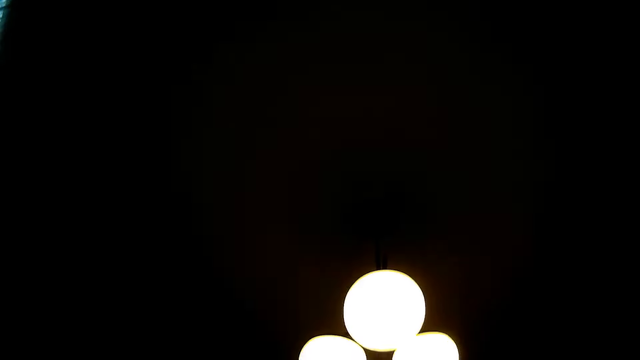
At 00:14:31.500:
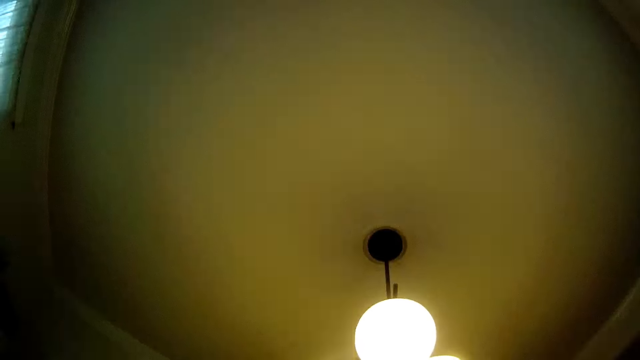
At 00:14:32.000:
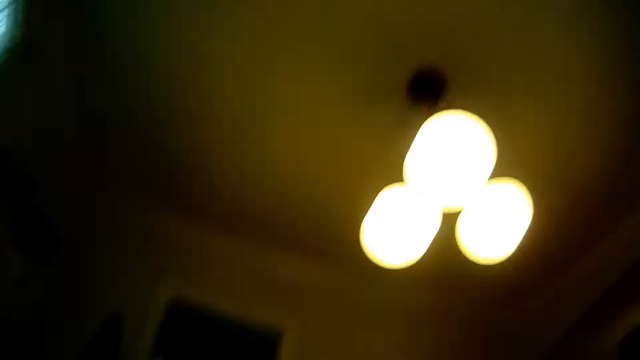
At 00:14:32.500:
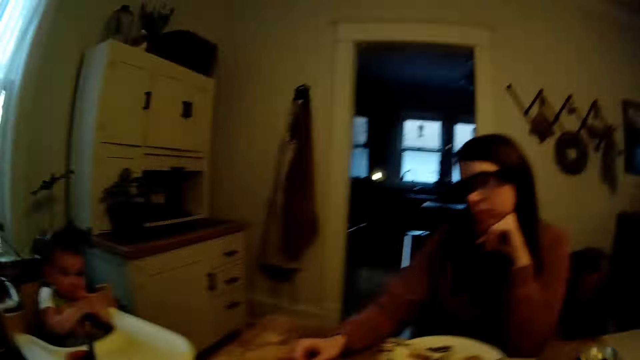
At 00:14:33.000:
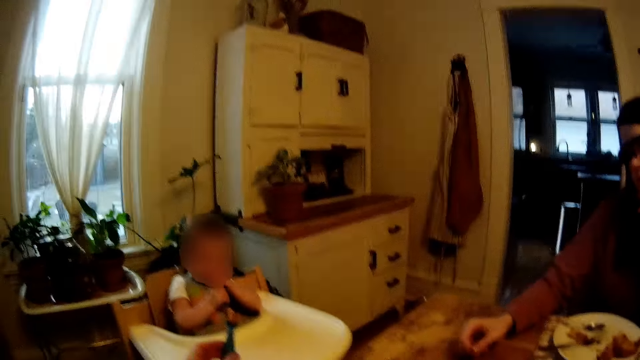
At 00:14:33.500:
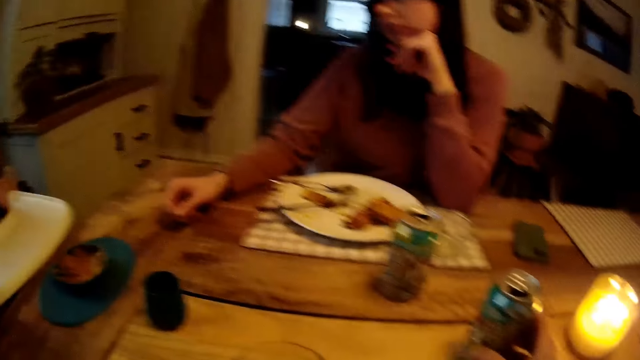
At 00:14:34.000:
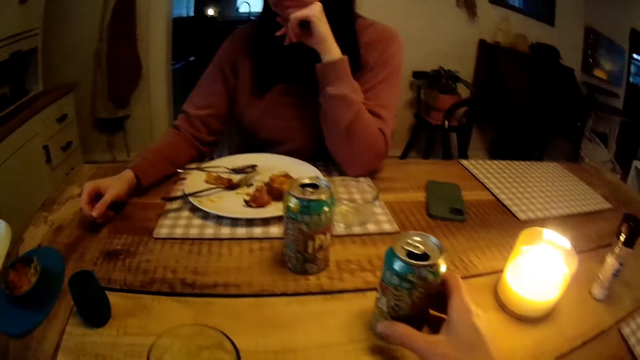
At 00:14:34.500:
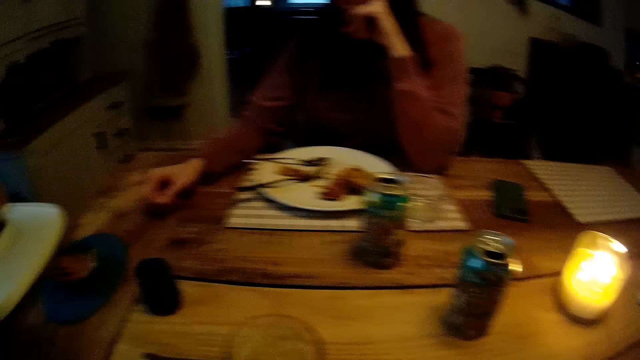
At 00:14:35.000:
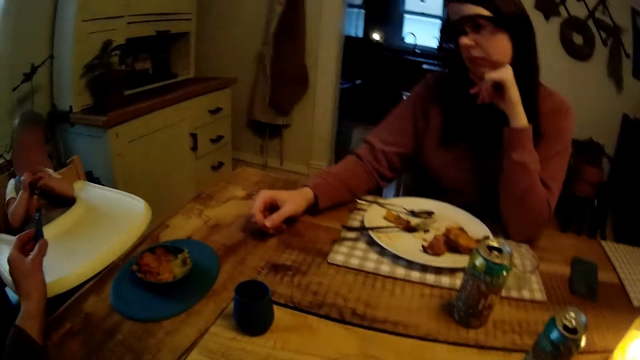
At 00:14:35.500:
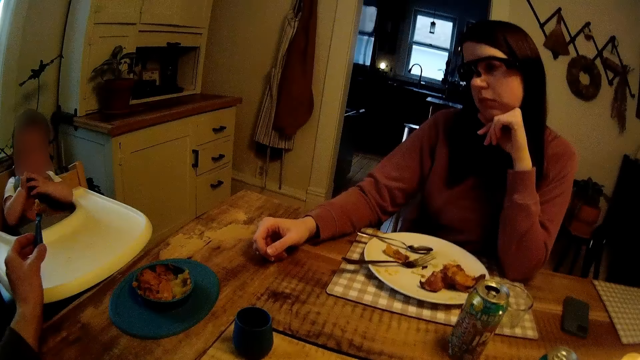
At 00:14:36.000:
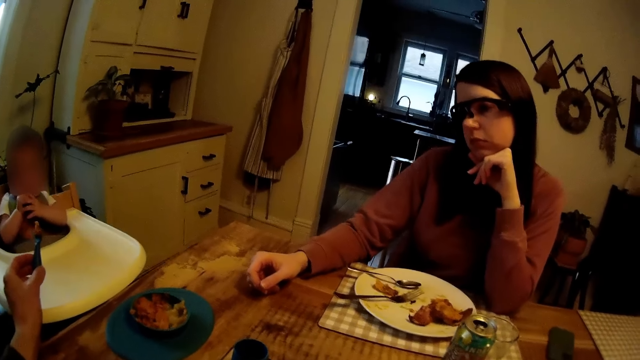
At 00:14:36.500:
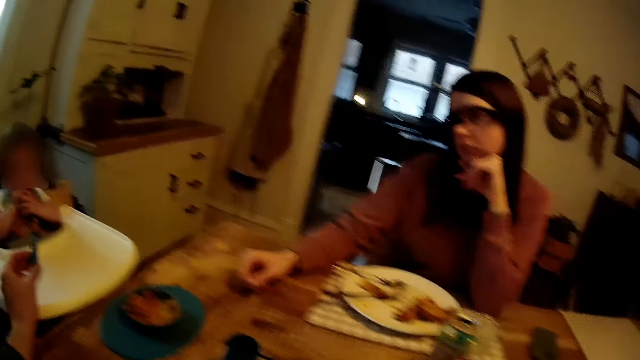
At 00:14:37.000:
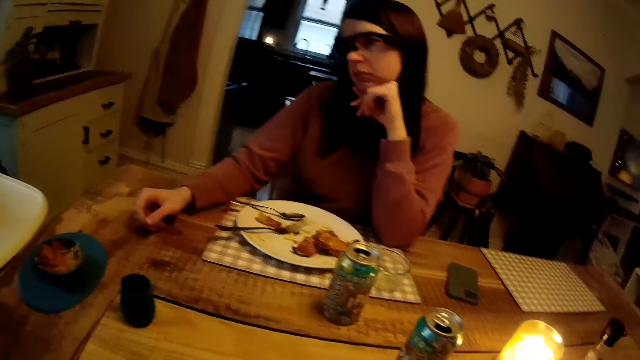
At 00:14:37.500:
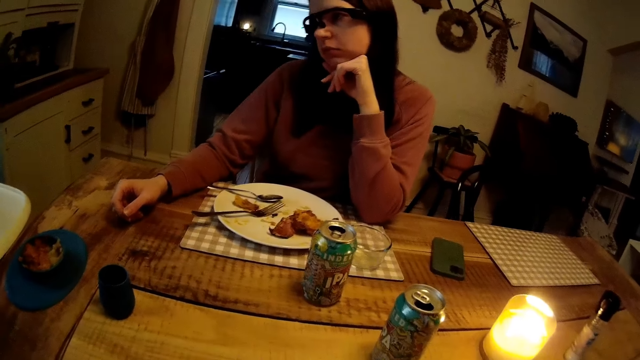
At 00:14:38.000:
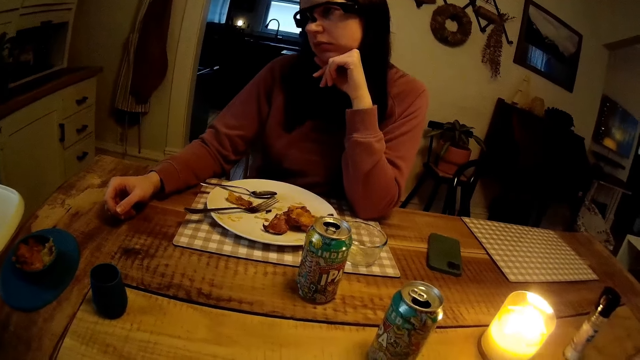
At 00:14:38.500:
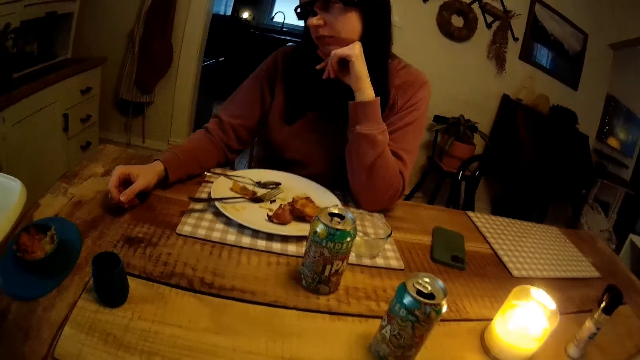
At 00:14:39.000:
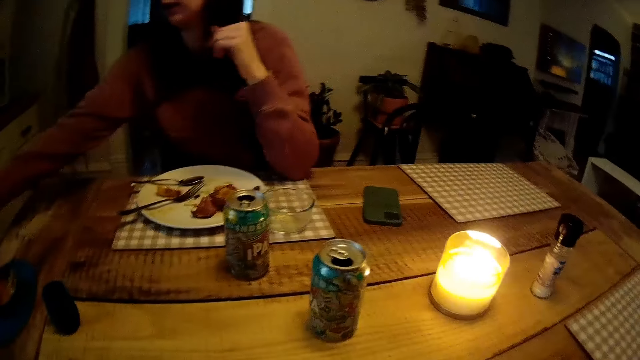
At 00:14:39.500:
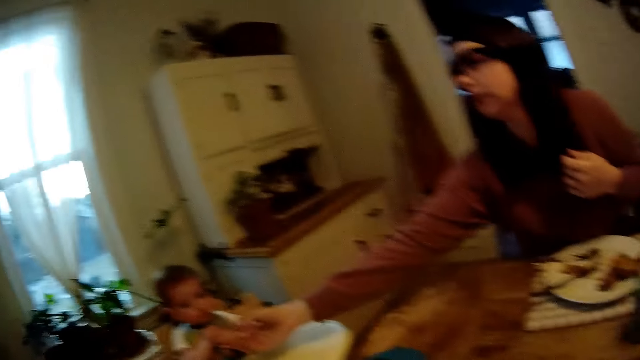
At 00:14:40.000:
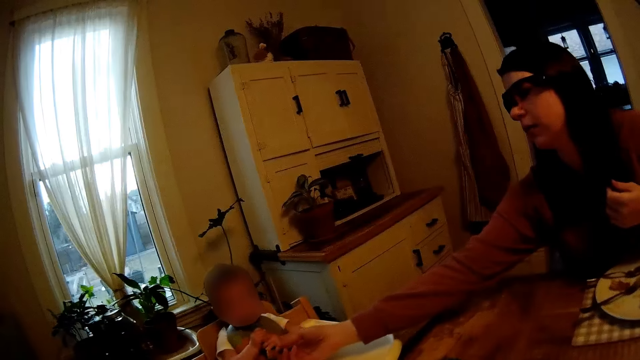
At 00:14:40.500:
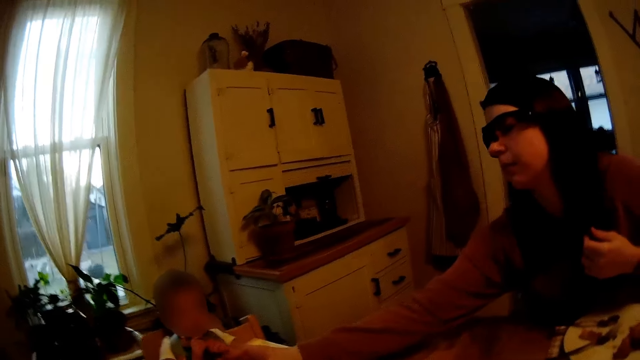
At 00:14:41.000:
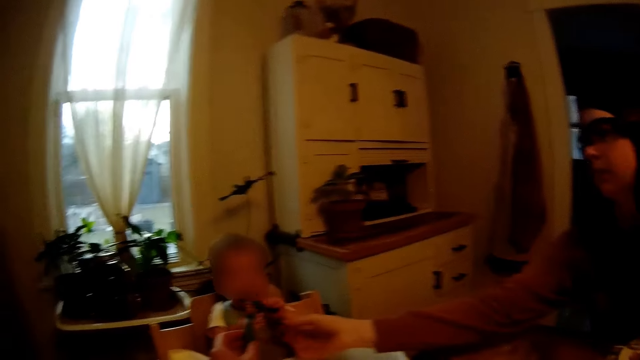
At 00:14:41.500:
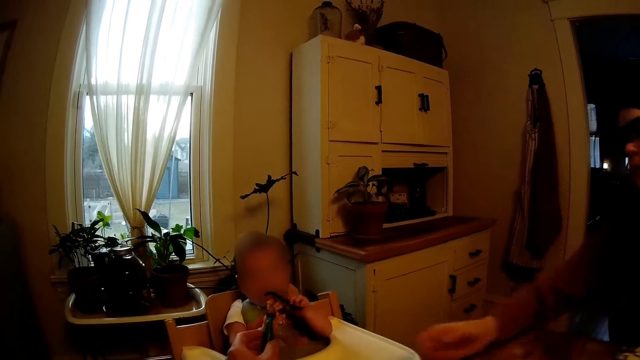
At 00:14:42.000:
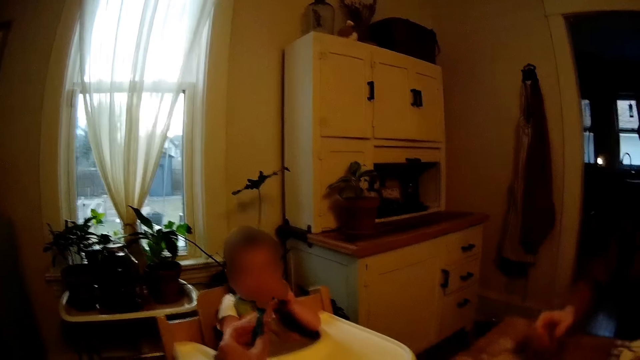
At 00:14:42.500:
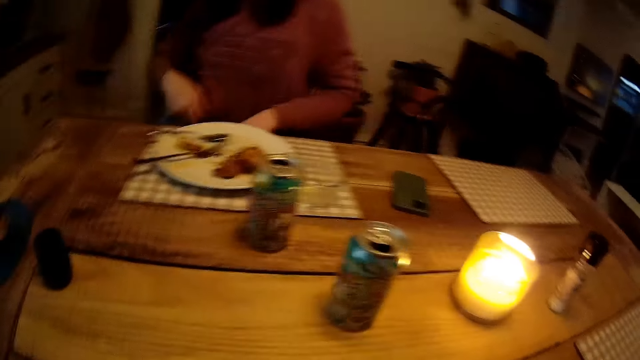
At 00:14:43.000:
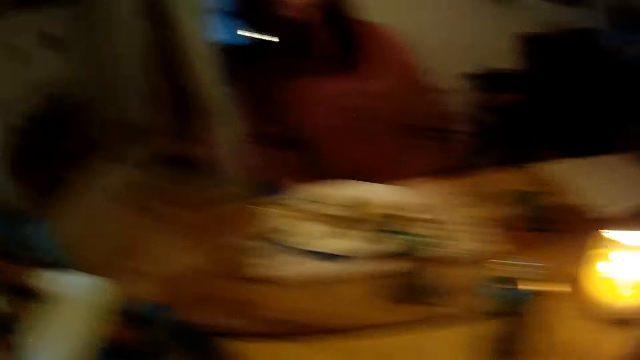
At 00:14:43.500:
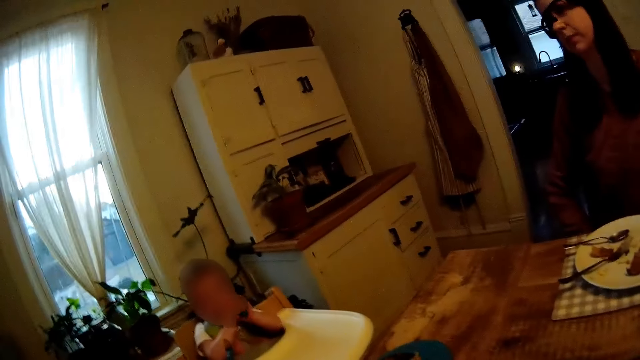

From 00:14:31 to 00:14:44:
The camera wearer puts the can on the table. He holds the can of drink on the dining table with his right hand. He takes his left hand off the can of drink on the dining table. The woman interacts with the baby. The woman takes her left hand off her chin. The woman plays with the baby.

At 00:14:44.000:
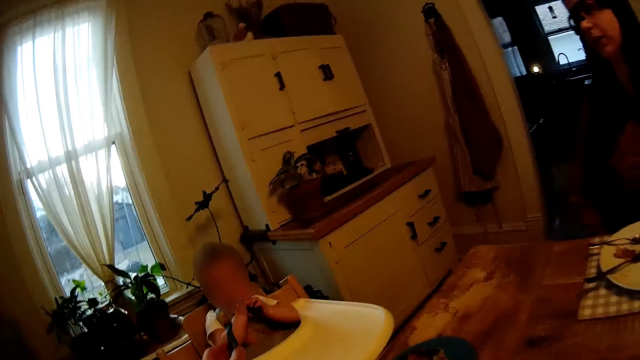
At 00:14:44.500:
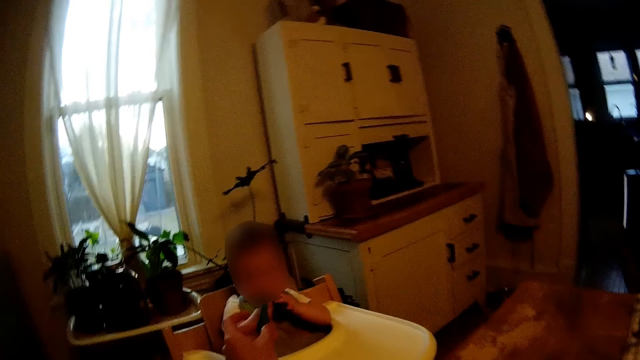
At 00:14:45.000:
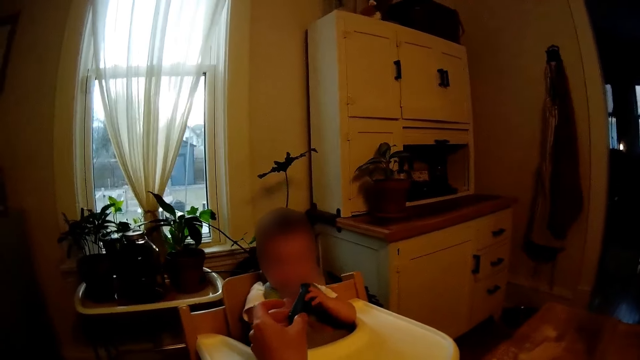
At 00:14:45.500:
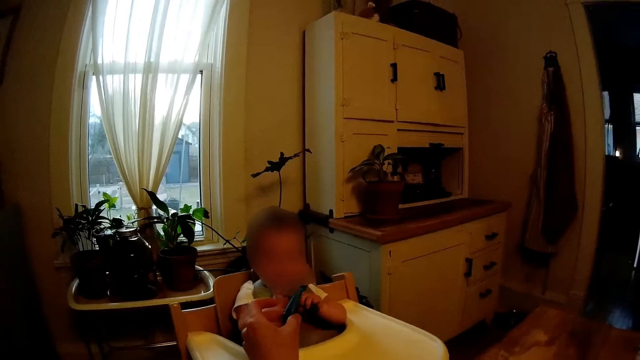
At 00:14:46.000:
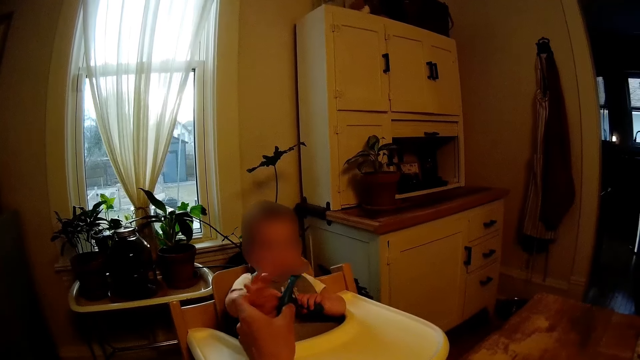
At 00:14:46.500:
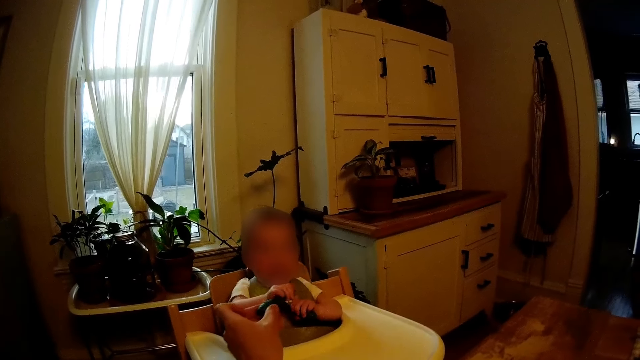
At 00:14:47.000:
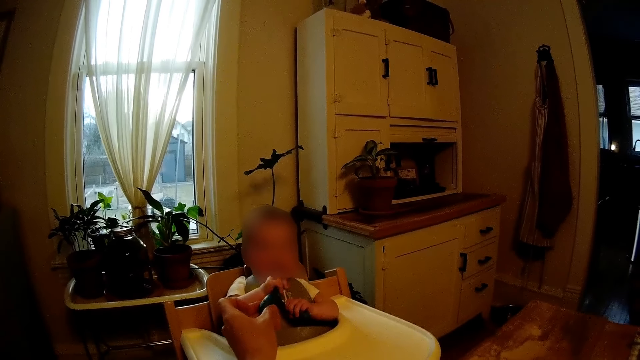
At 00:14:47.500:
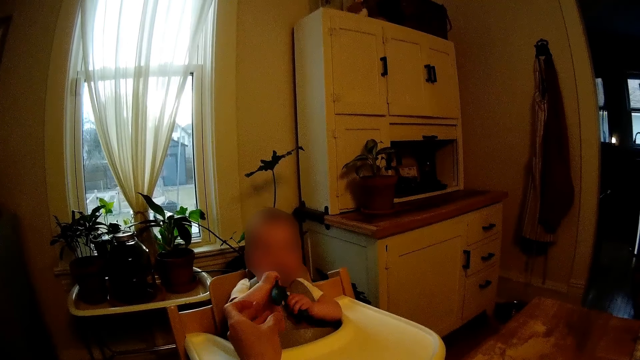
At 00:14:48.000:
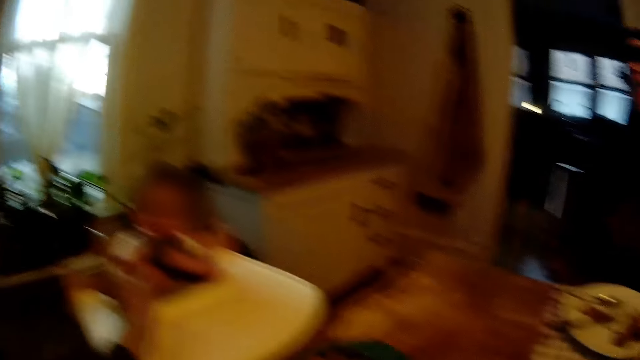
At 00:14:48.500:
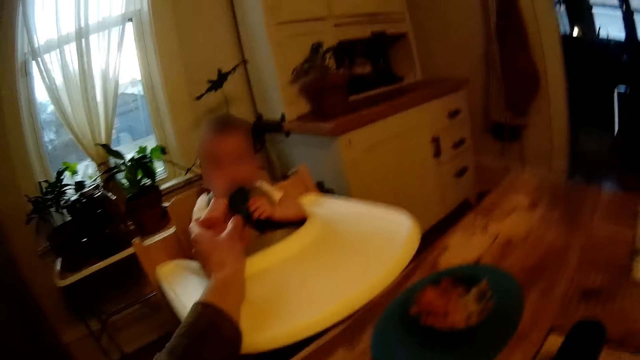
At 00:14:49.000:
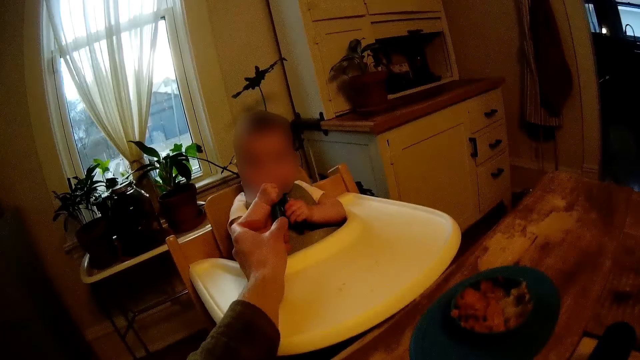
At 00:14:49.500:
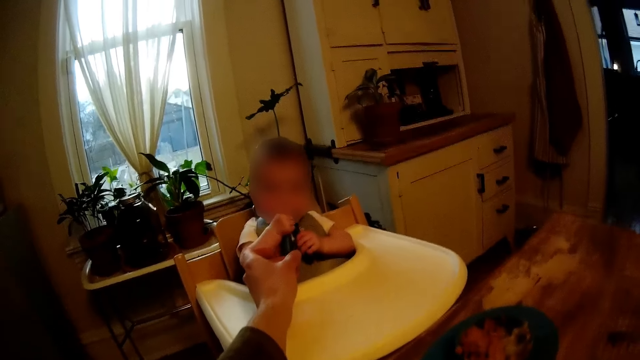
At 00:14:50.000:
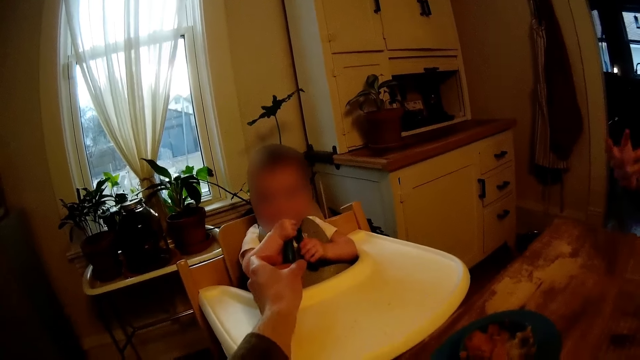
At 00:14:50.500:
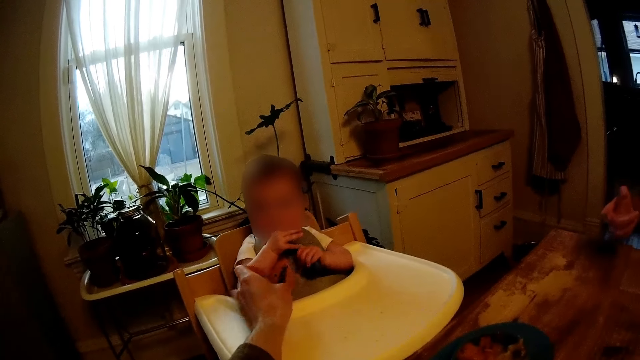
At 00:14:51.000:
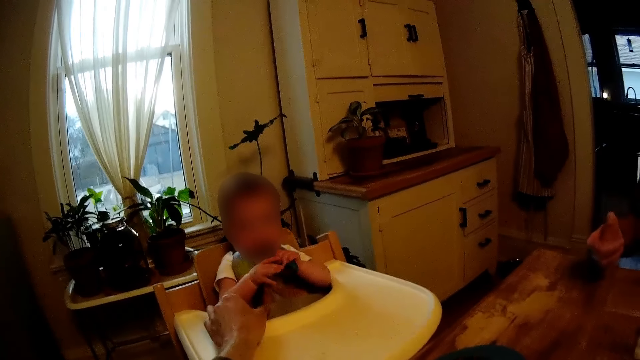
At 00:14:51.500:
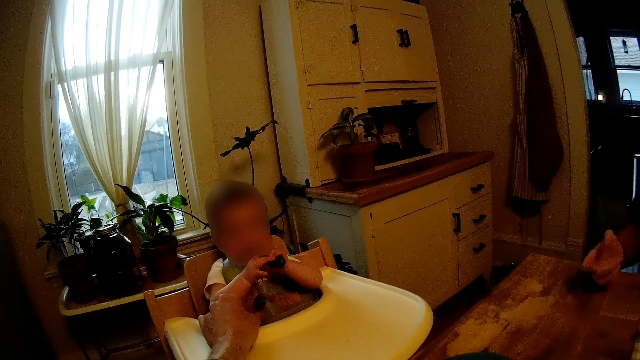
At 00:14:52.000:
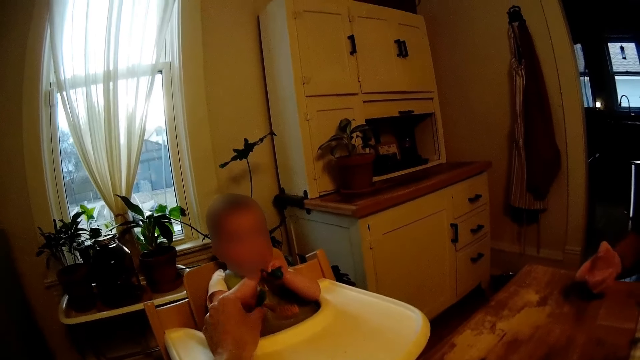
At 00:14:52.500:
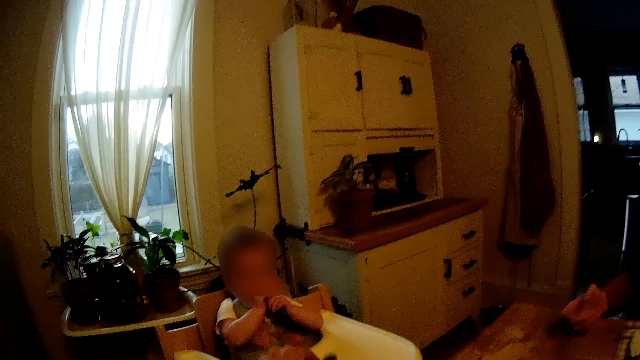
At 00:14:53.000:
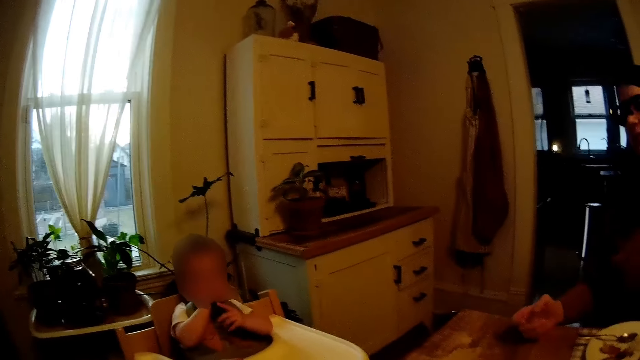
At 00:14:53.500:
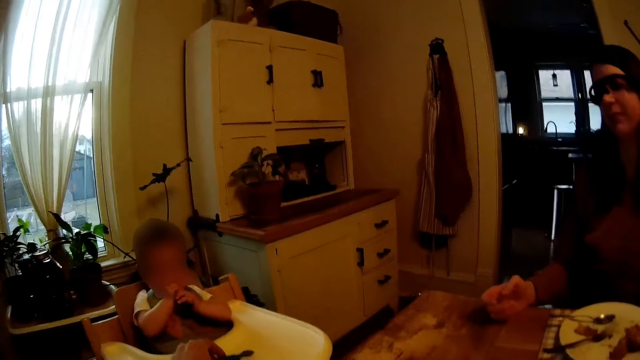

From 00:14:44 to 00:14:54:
The camera wearer feeds a baby. The baby collects the spoon of food from the camera wearer's left hand with his right hand. The baby puts the spoon in his mouth with his right hand. The woman interacts with the camera wearer. The camera wearer holds the baby's hand.
